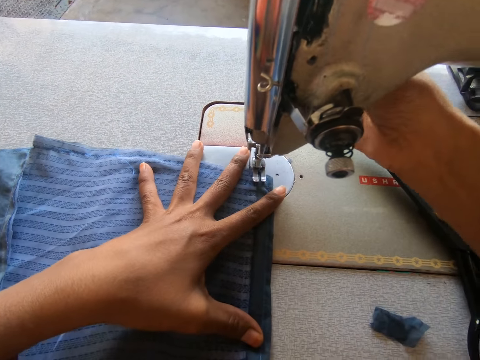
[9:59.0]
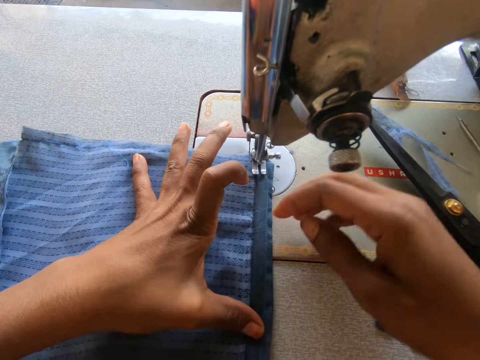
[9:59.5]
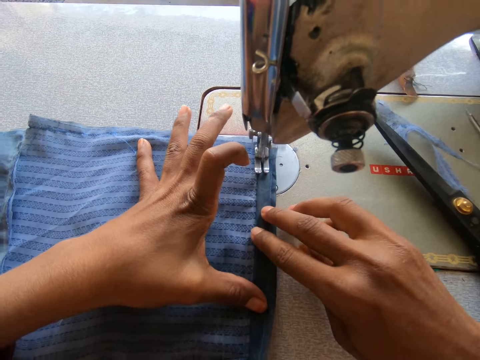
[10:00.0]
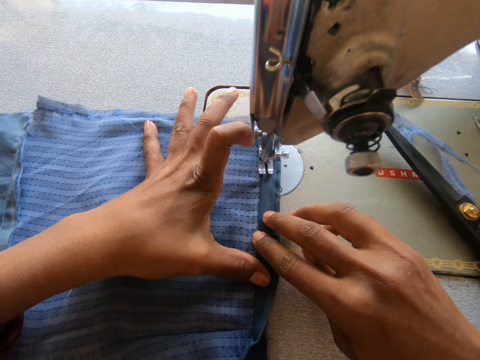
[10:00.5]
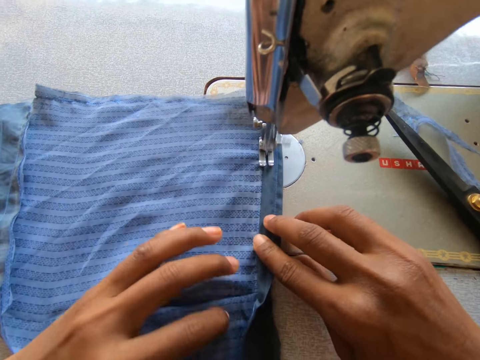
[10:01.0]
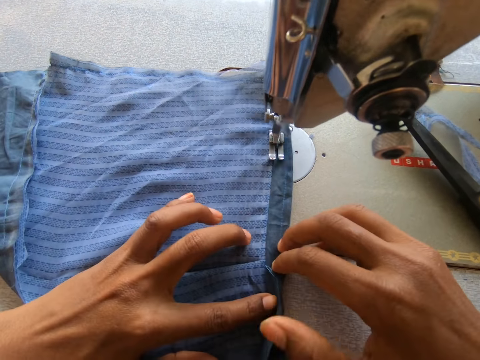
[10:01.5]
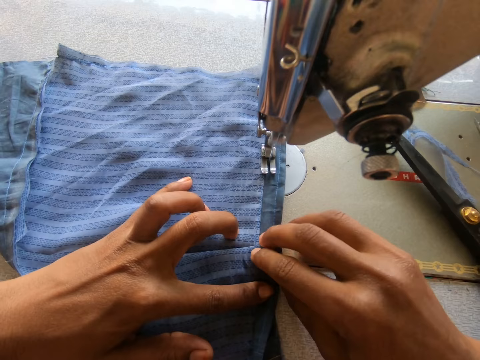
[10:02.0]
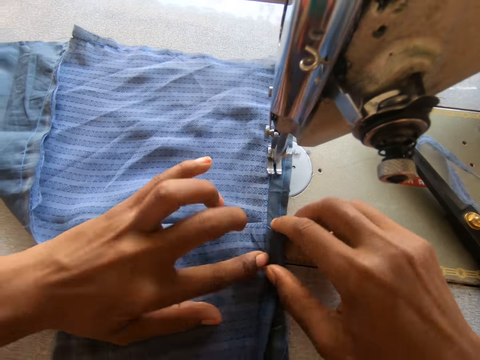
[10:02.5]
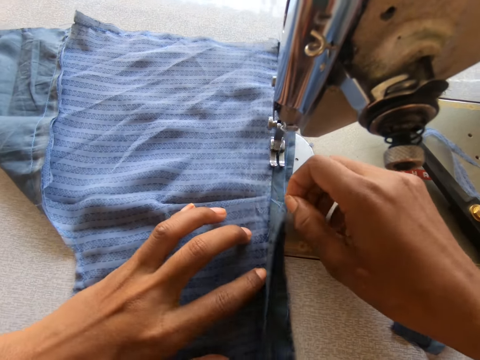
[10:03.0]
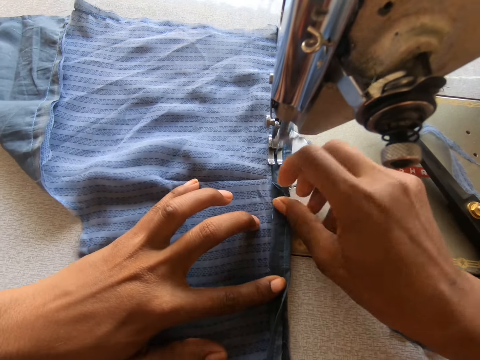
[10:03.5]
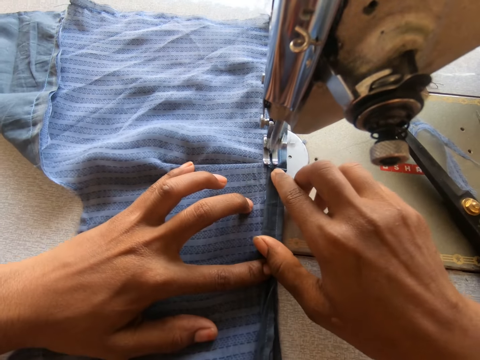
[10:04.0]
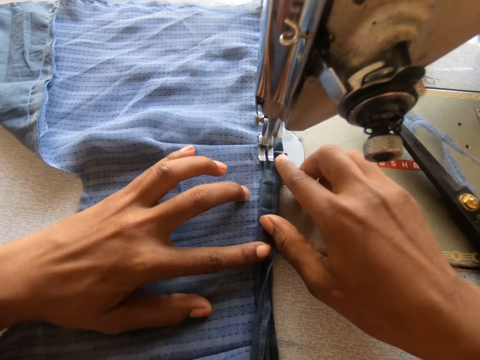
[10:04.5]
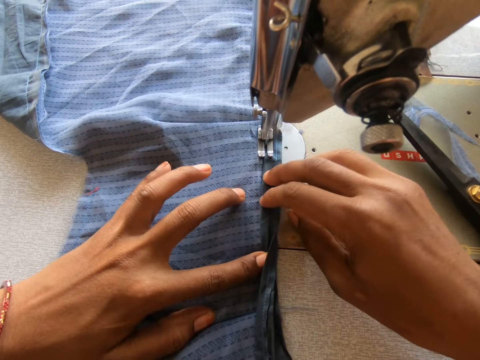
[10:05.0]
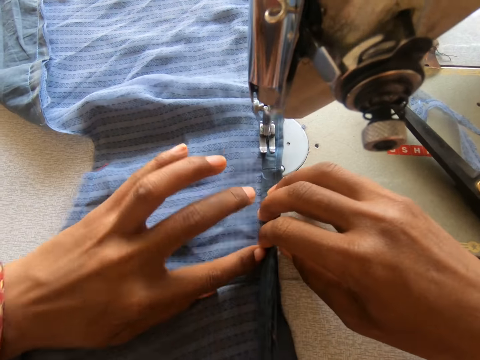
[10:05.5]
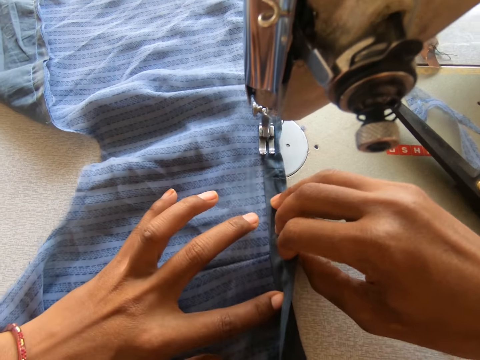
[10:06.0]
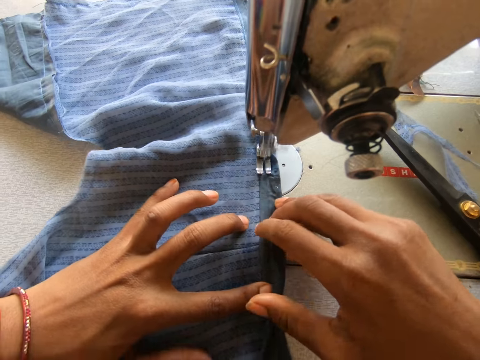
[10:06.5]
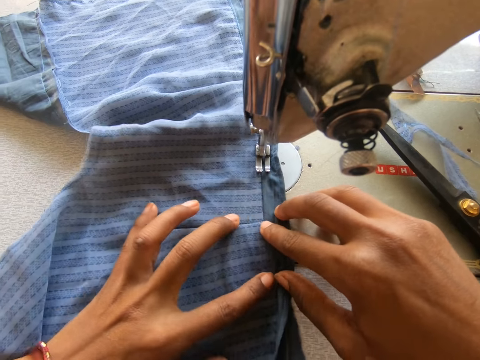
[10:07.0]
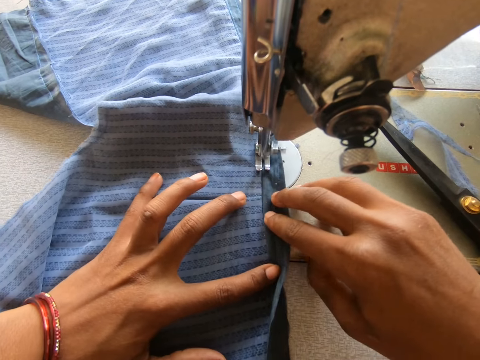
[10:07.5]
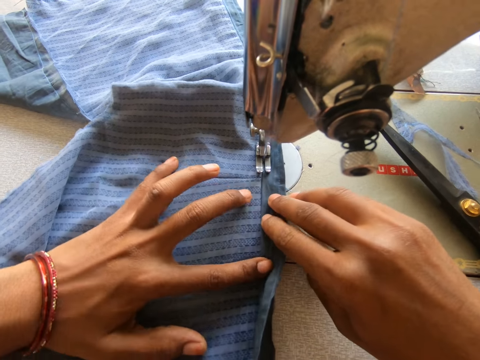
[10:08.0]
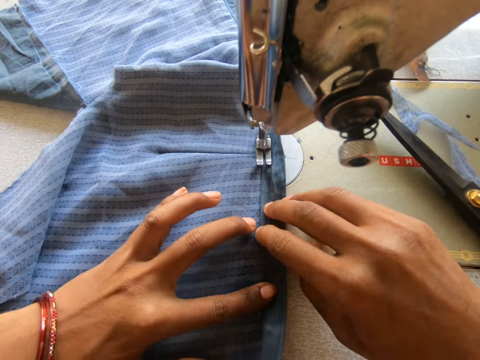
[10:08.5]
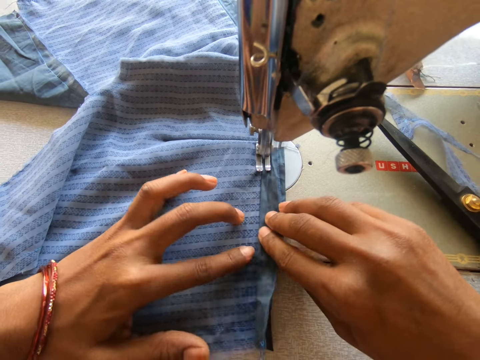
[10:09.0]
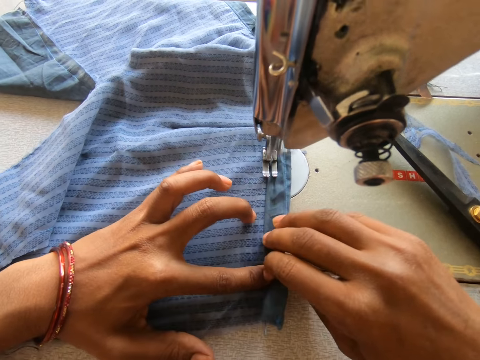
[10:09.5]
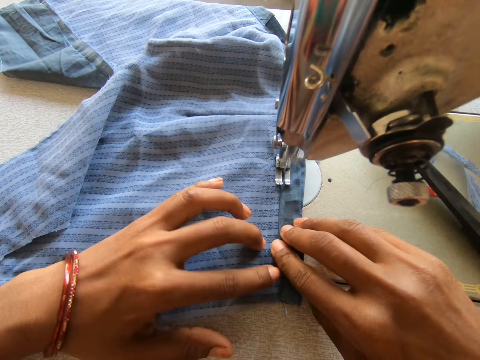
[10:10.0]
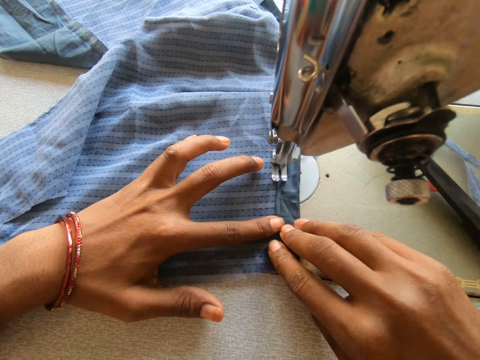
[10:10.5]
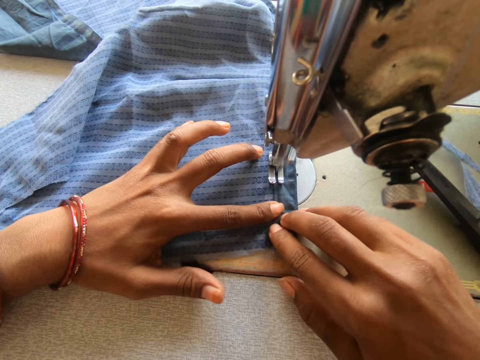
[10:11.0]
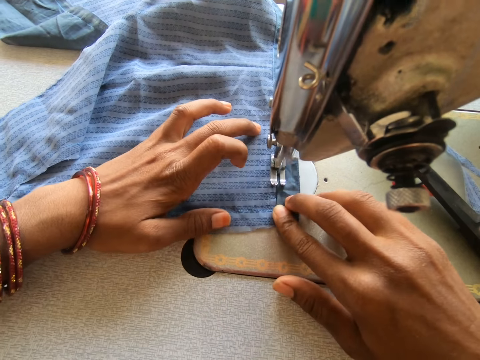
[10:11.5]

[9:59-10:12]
The camera wearer presses the pressure bar lifter. They raise the sewing machine lever. They sew the cloth with the sewing machine.

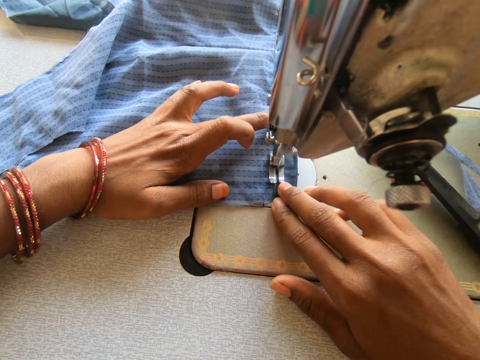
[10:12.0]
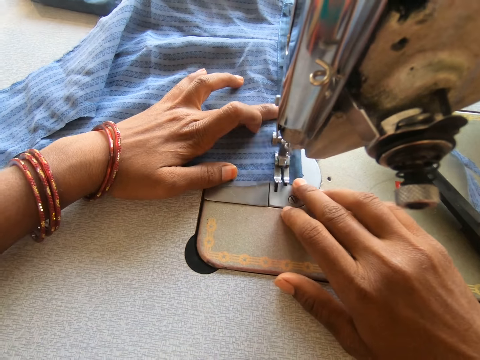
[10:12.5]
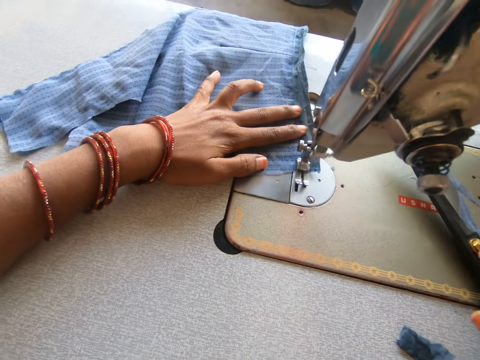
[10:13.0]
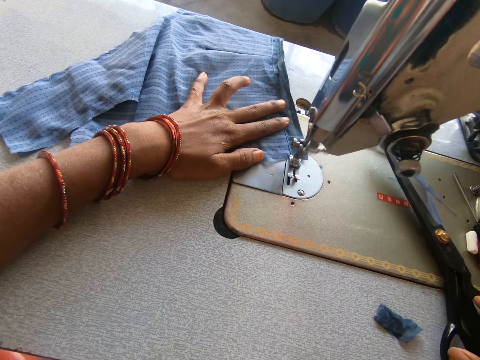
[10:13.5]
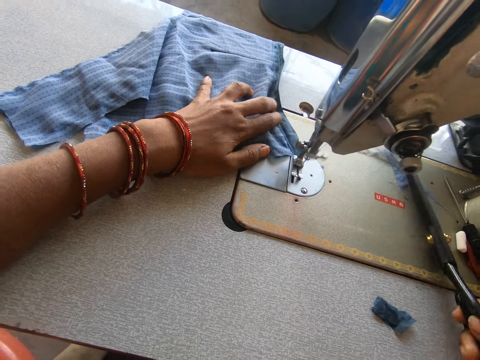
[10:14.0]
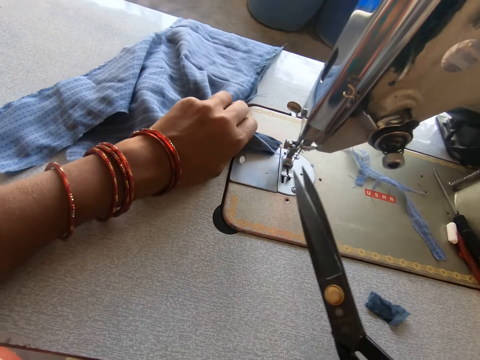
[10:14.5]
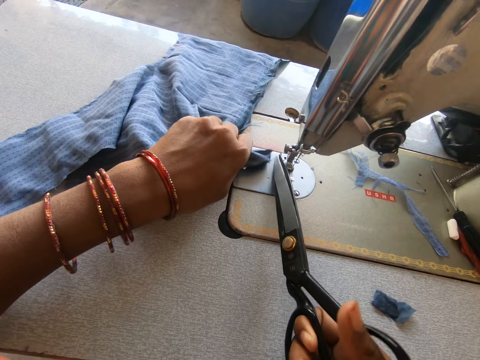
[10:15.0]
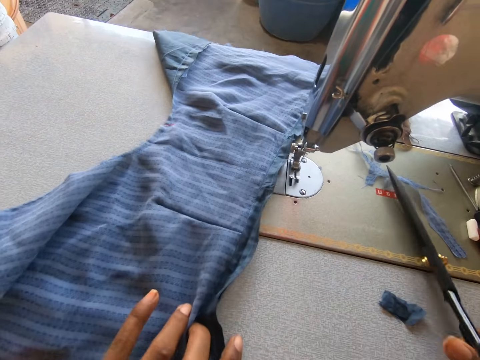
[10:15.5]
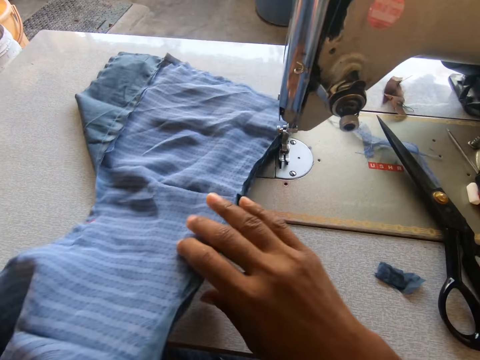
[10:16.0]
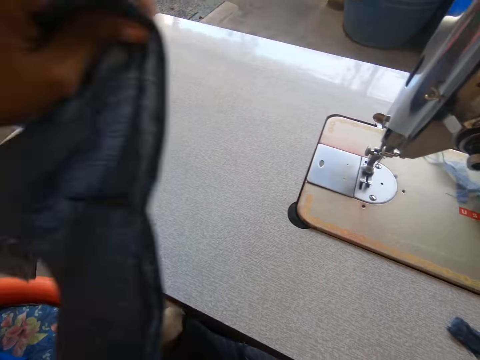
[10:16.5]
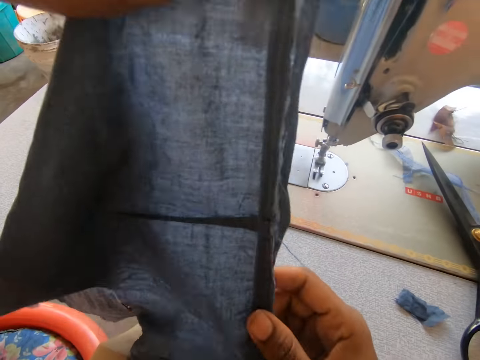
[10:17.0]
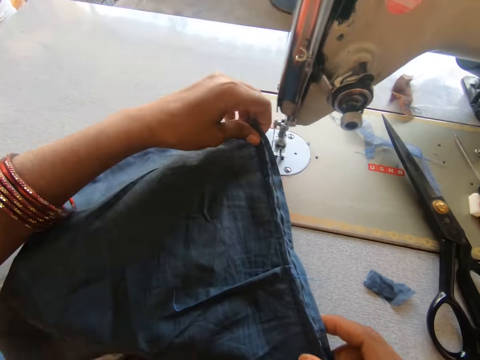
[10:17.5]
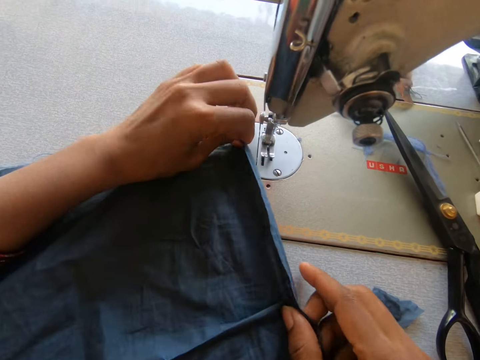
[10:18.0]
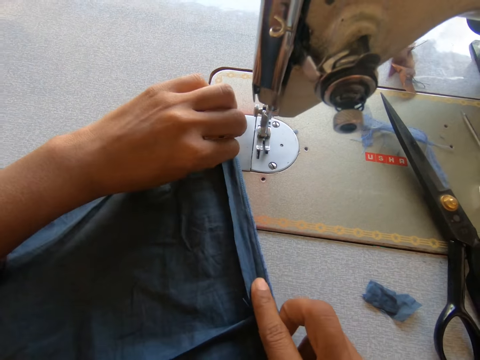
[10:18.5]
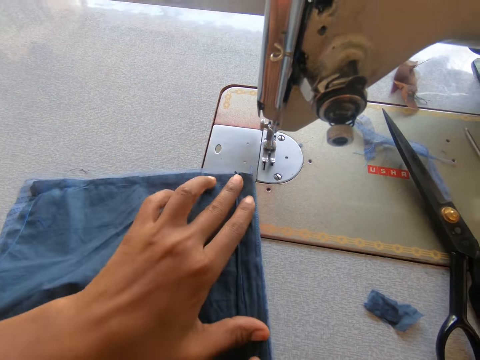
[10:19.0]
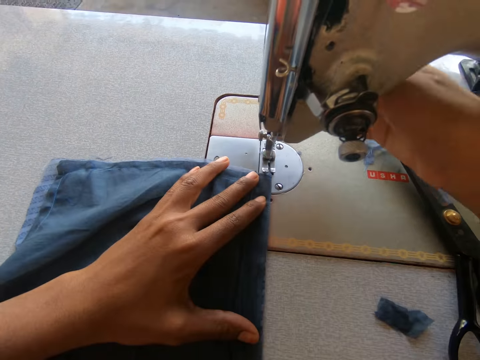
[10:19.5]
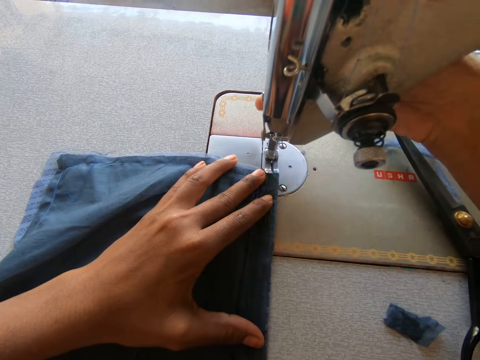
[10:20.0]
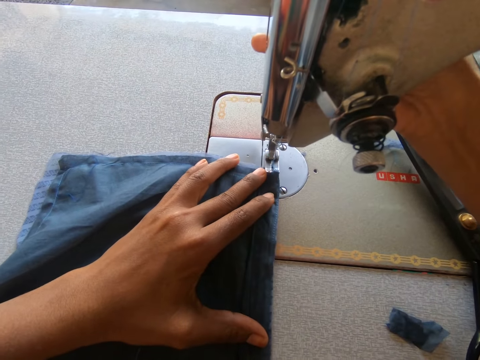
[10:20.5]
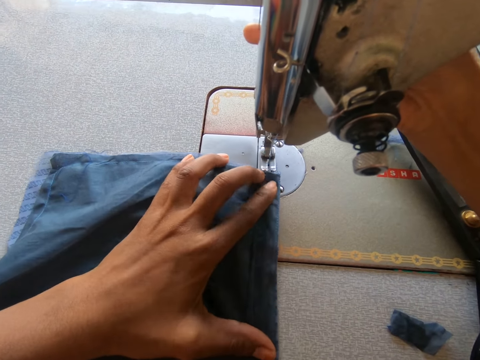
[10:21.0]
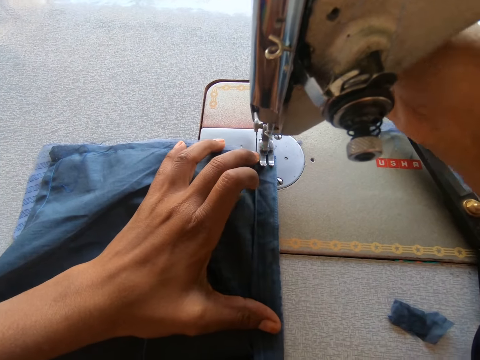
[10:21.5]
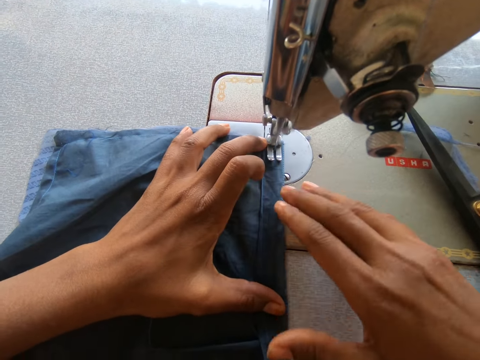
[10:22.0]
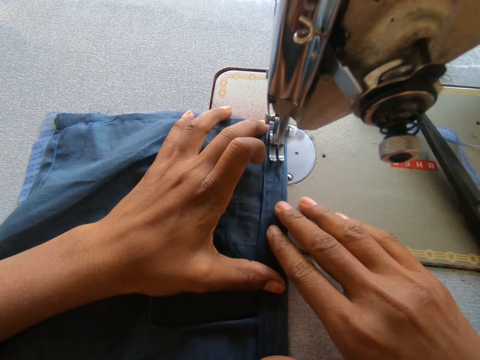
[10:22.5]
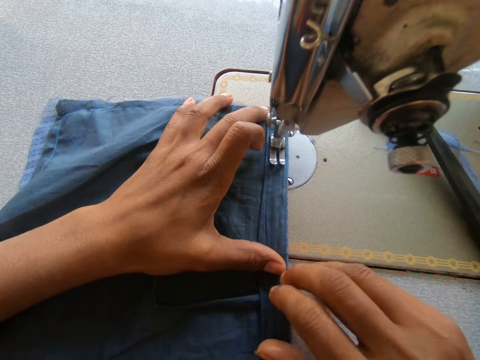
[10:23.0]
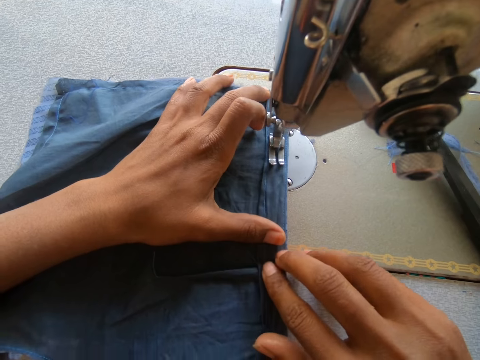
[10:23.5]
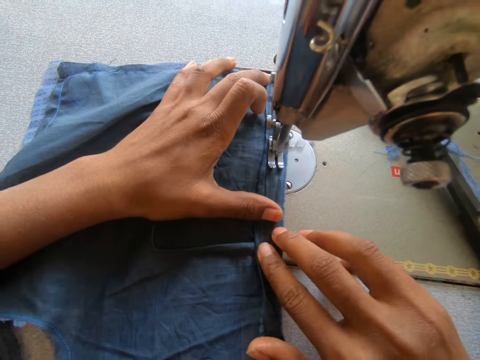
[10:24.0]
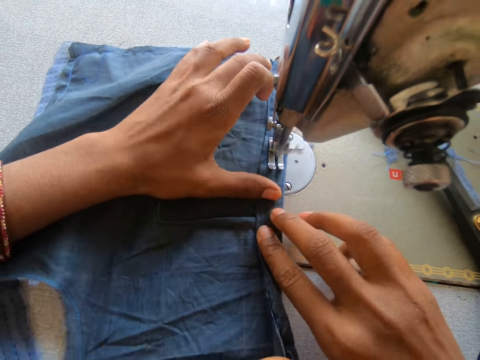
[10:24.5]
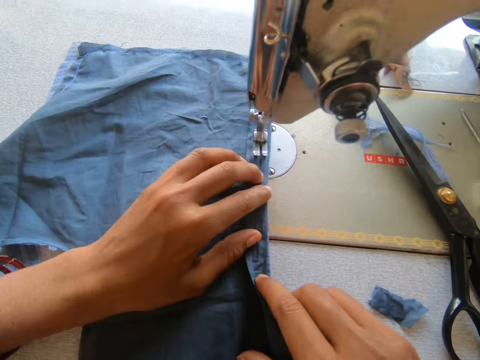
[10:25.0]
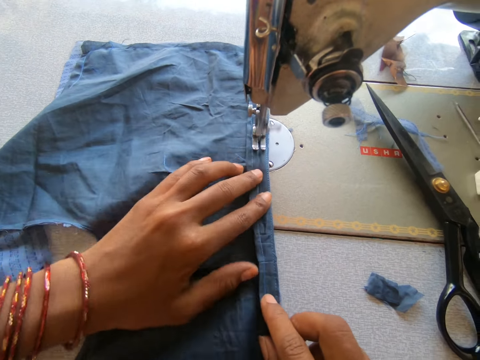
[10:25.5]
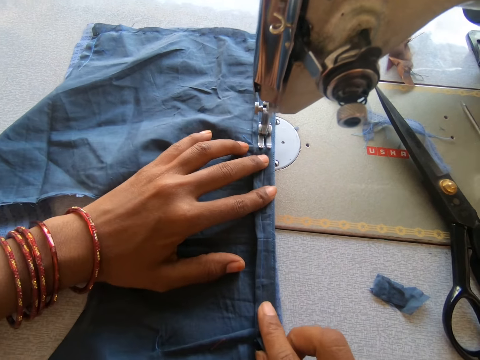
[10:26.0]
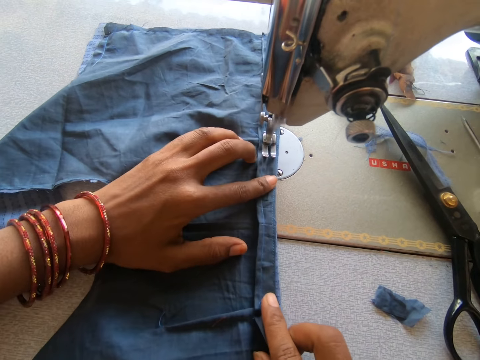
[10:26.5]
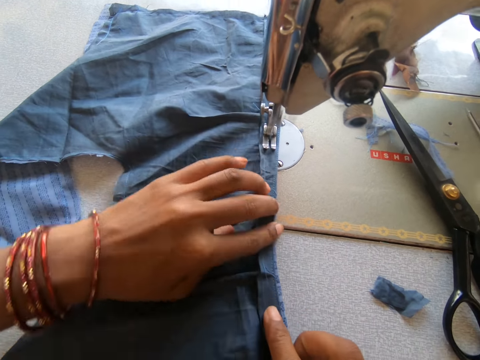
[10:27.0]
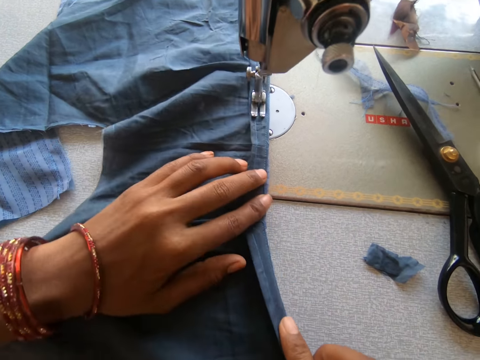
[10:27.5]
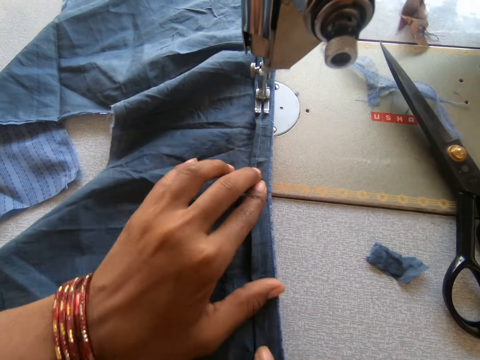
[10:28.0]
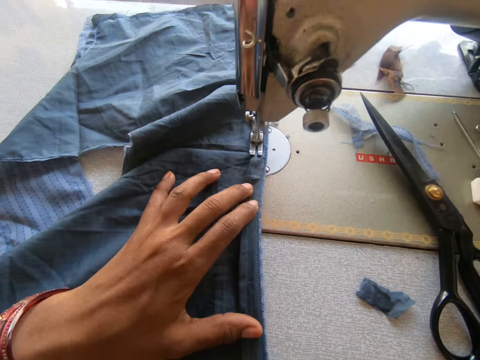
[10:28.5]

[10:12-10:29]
The camera wearer takes the scissors. She cuts the thread with the scissors in her right hand. She turns the cloth on the sewing machine with both hands. She puts down the scissors. She moves the piece of cloth and puts the piece of cloth on the machine. She folds the cloth. She raises the sewing machine lever. She presses the pressure bar lifter. She sews the cloth with the sewing machine.
